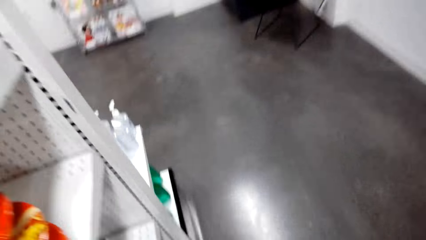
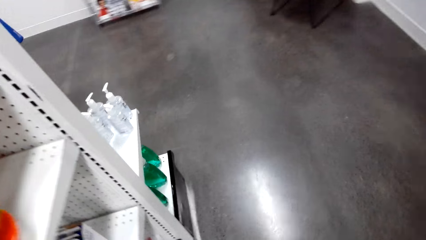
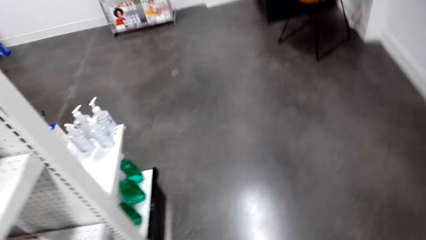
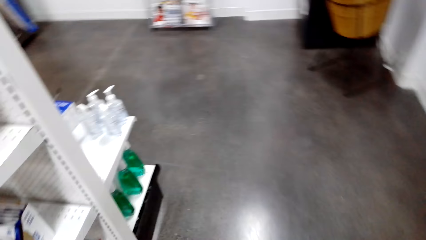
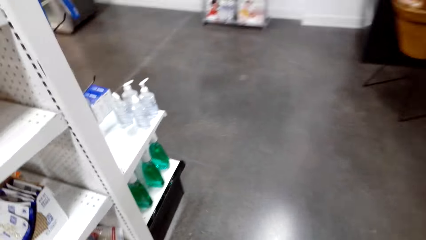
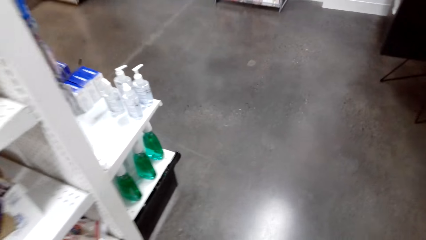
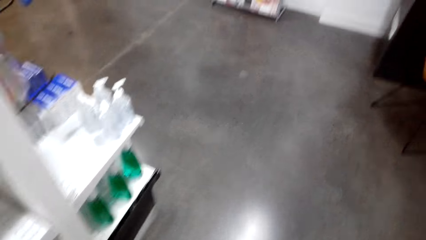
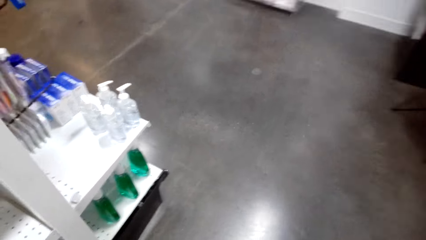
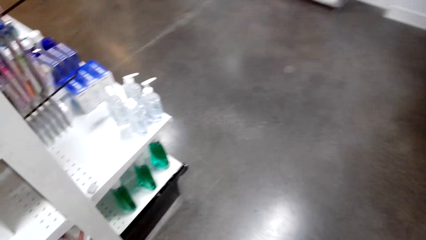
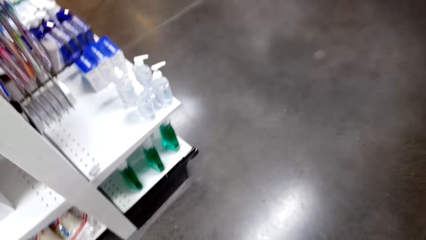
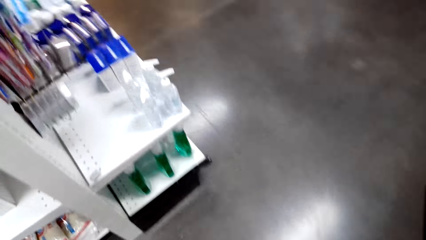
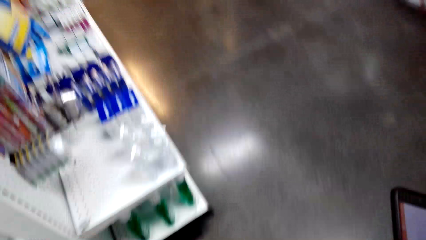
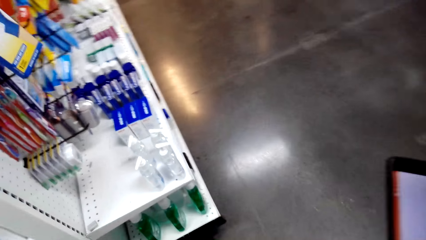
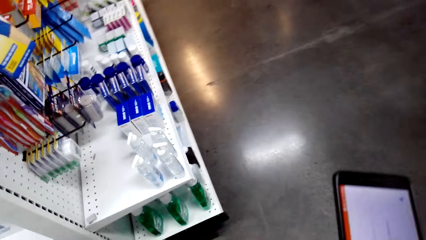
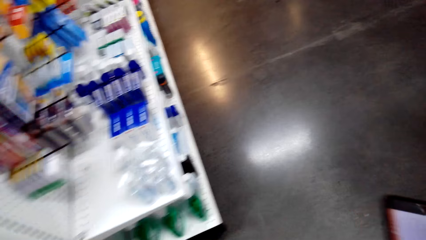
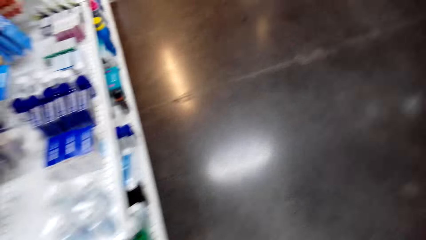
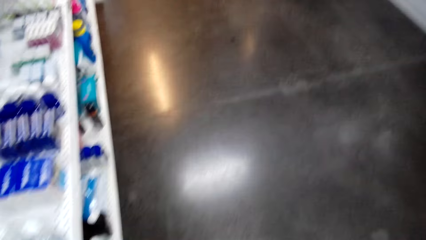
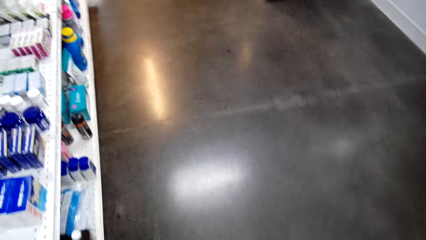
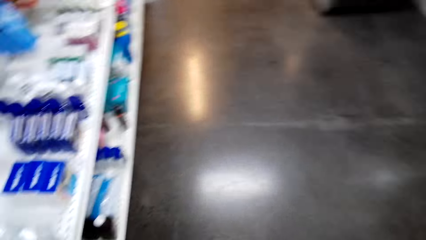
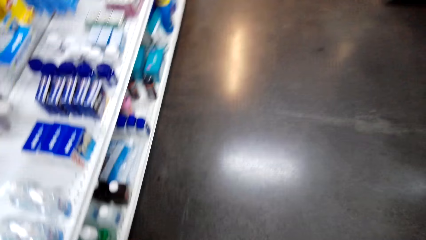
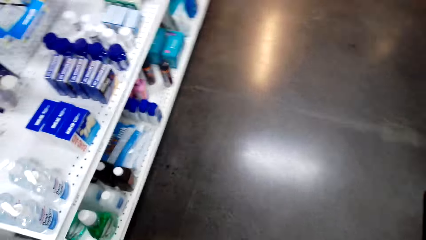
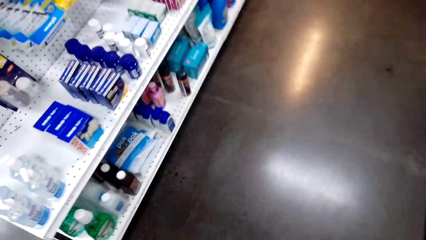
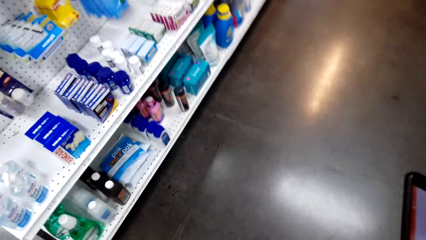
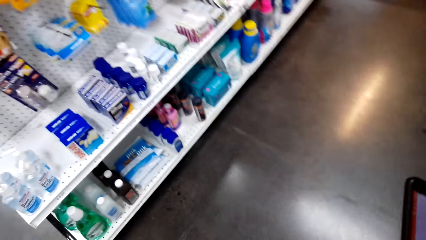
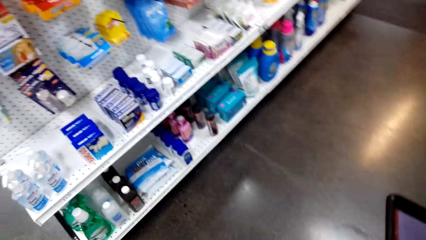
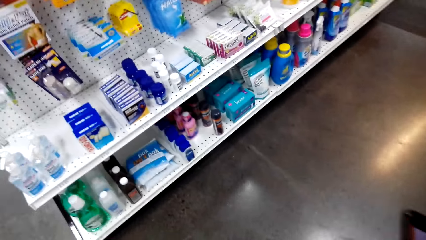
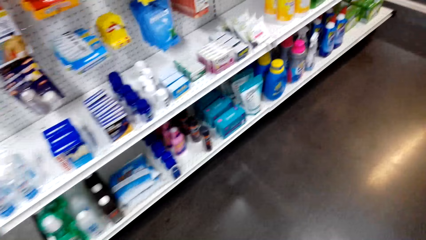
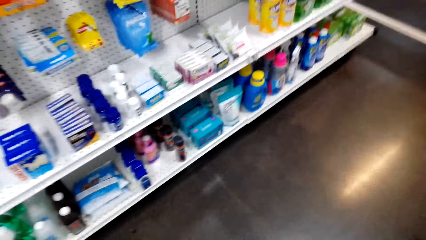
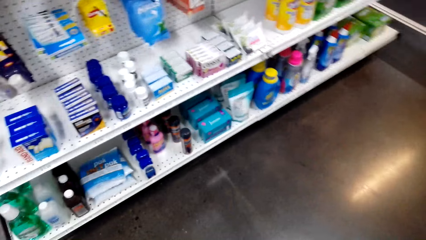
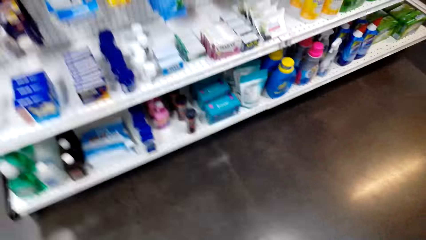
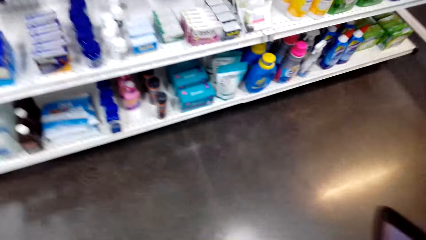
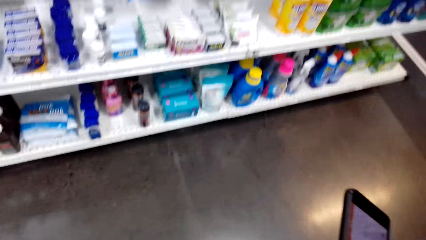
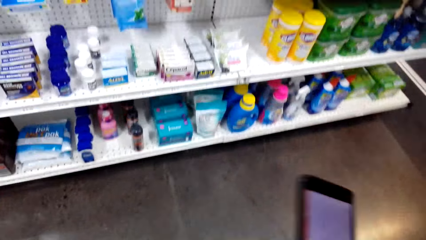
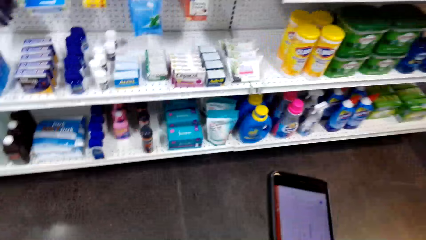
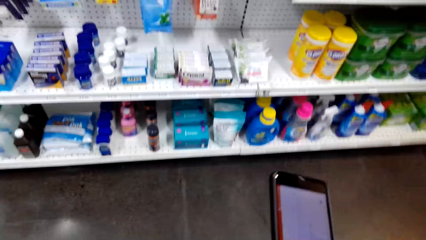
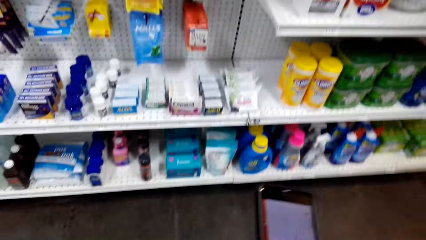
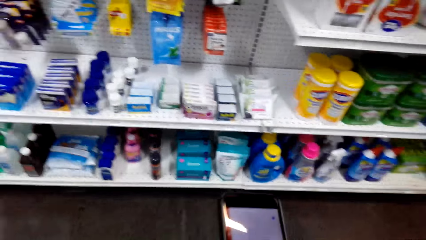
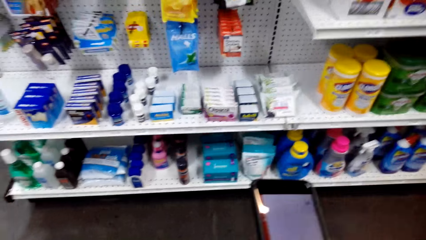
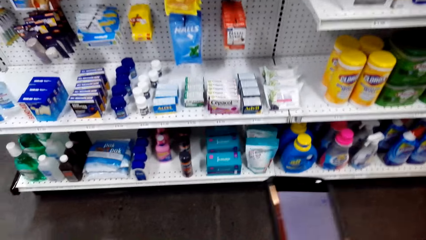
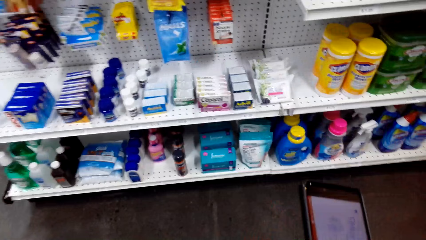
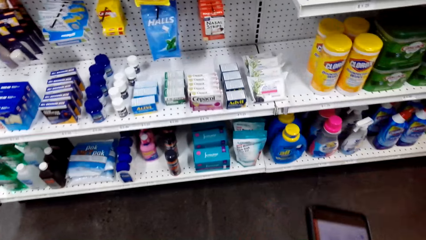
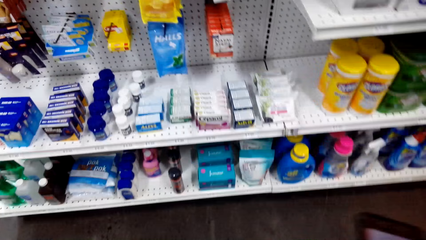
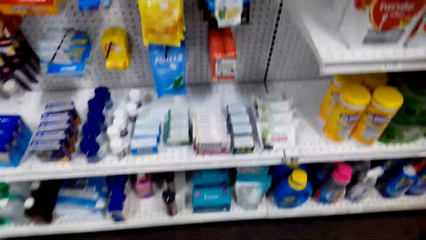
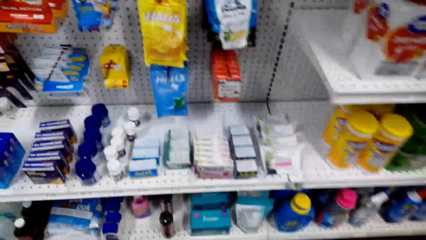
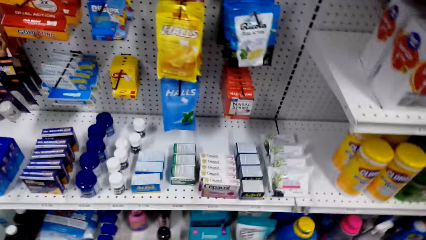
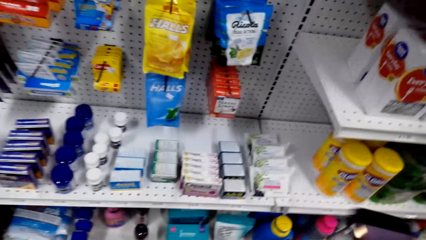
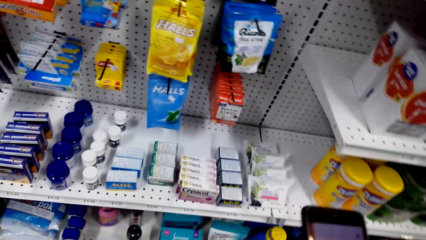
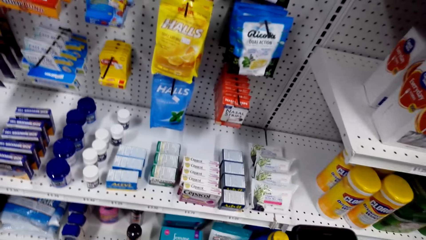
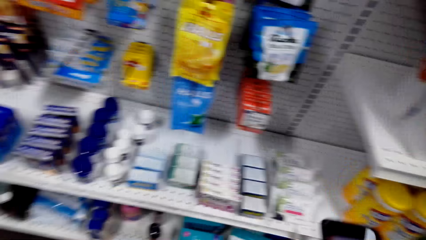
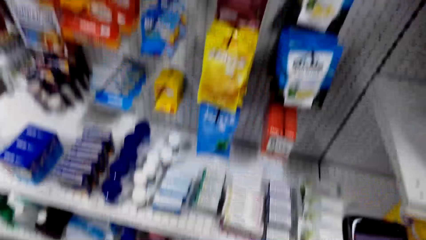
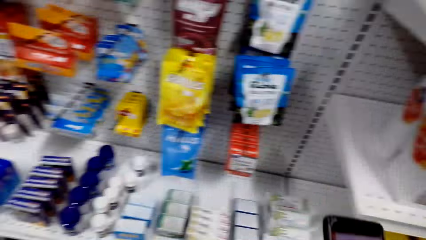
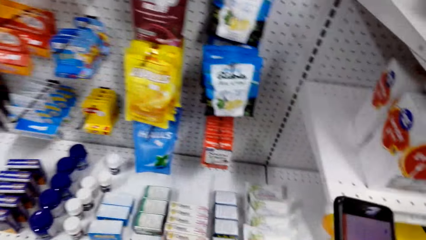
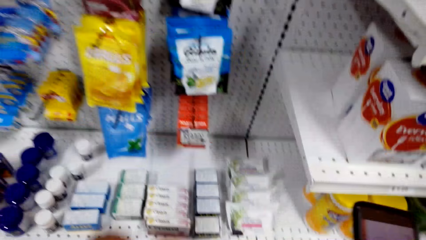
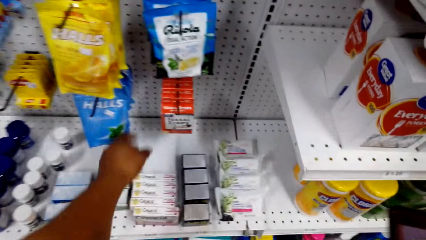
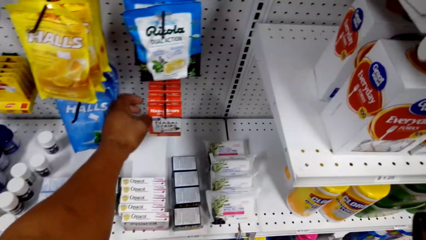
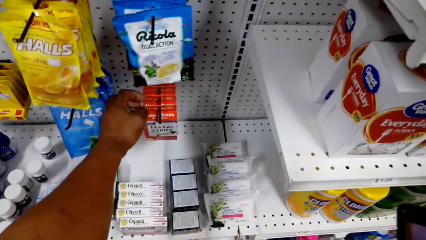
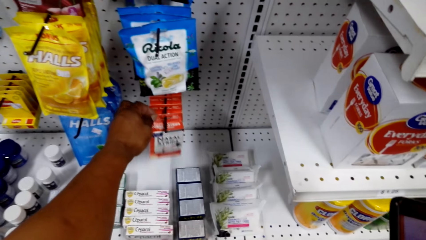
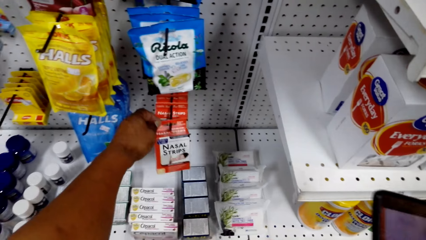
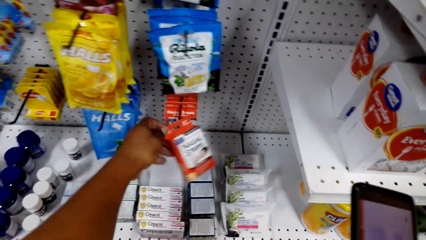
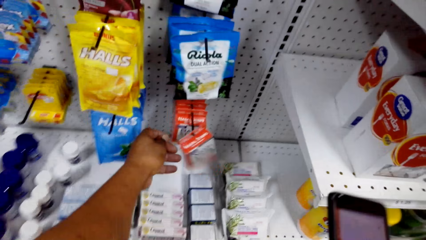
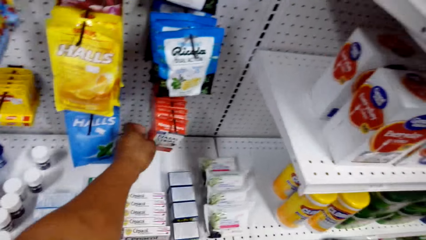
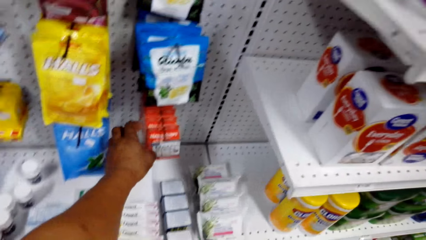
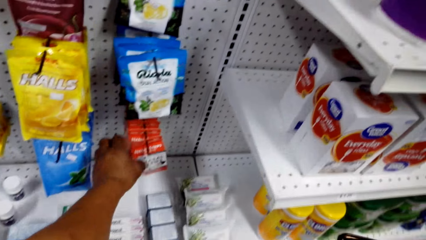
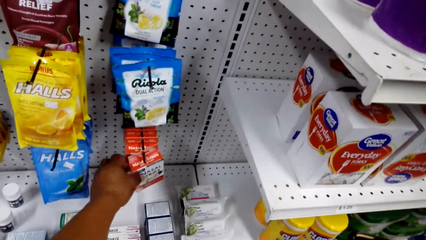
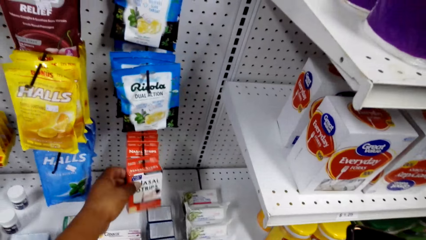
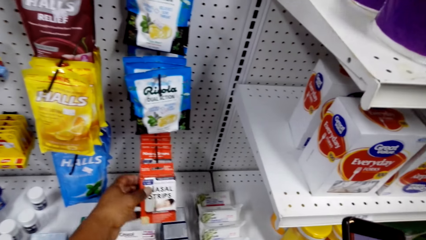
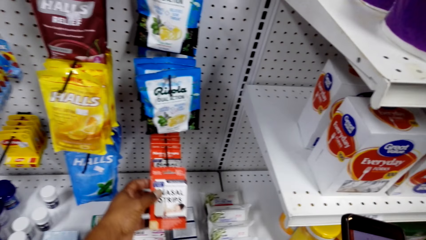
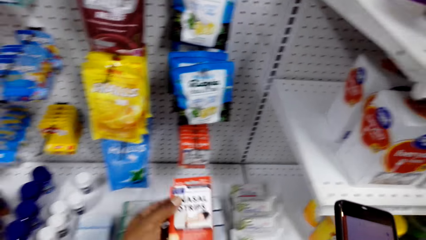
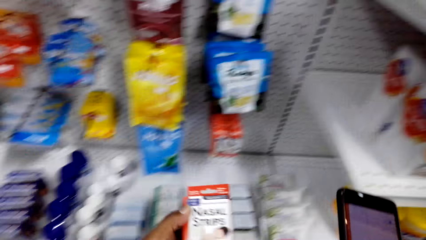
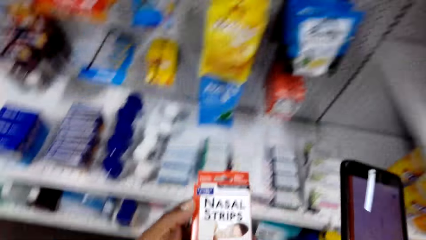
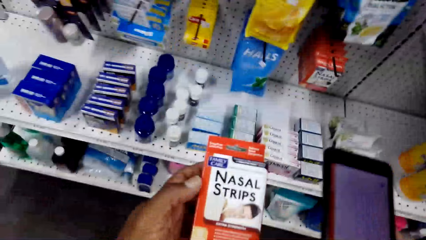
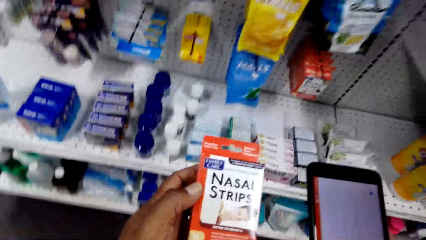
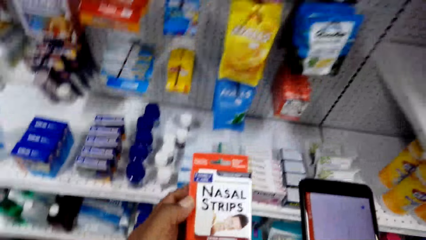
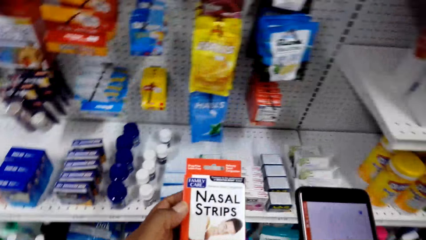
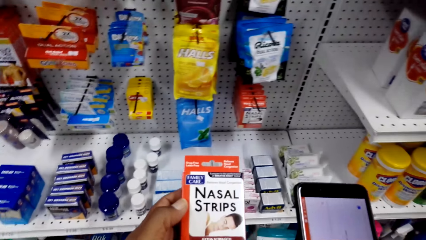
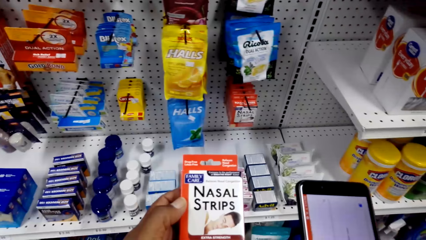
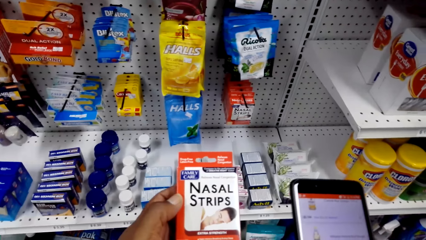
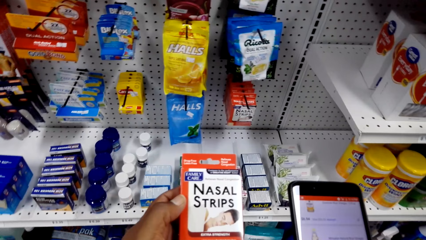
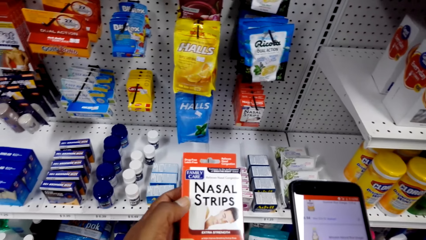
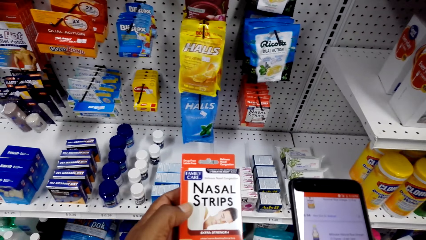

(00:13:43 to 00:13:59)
The camera wearer walks around the store. They pick the nasal strips from the shelf. They use the phone and check the nasal strip.
